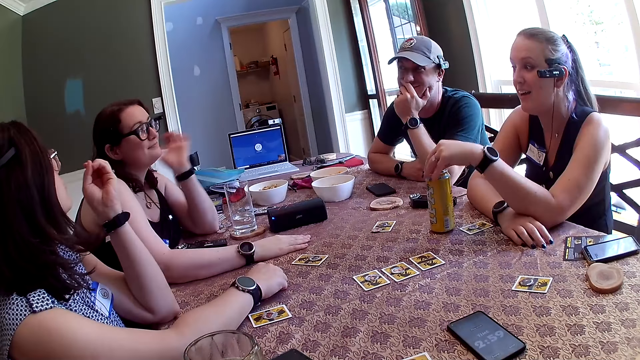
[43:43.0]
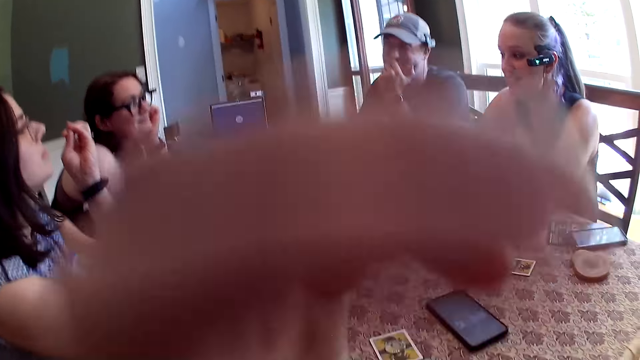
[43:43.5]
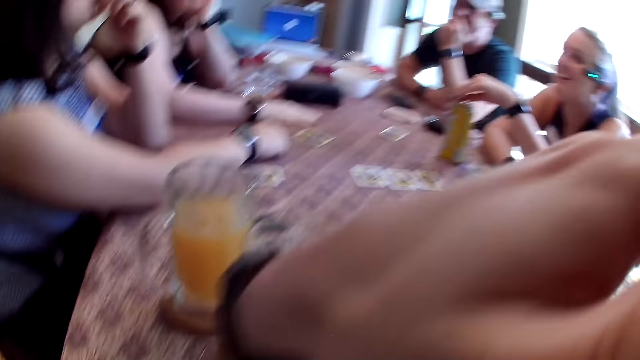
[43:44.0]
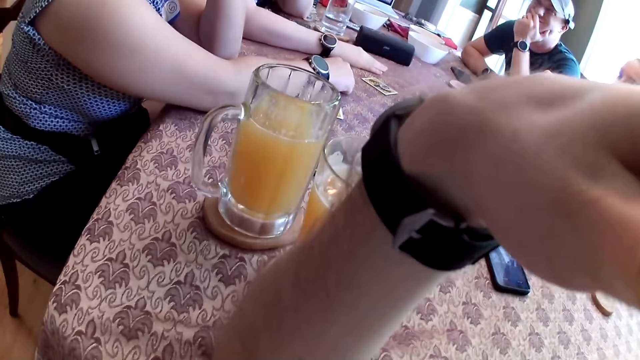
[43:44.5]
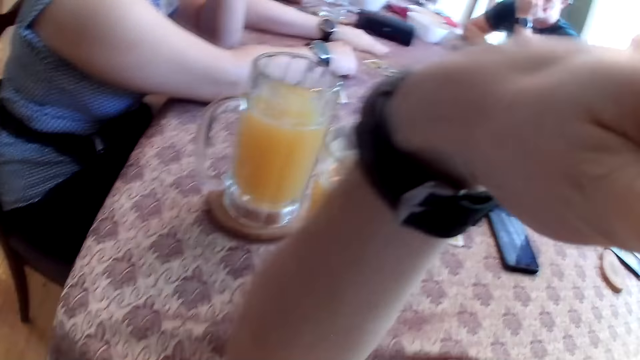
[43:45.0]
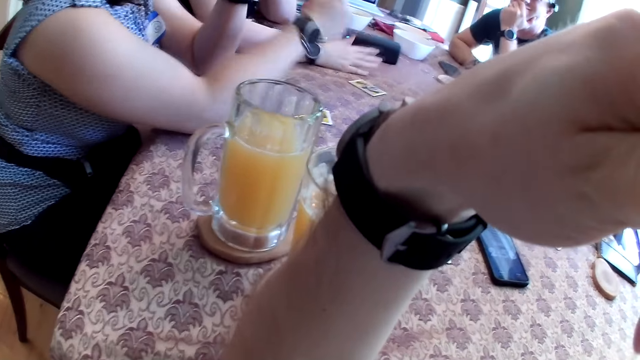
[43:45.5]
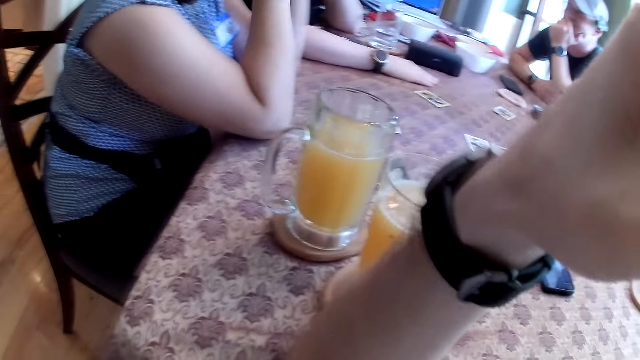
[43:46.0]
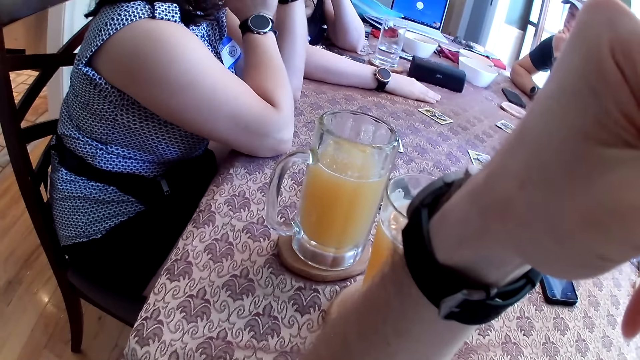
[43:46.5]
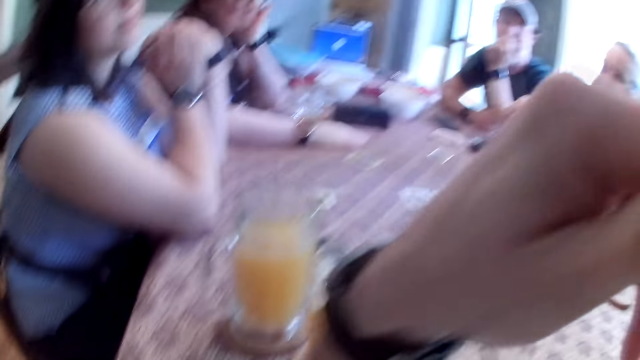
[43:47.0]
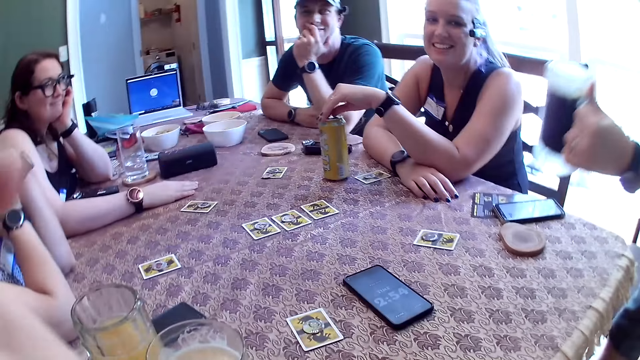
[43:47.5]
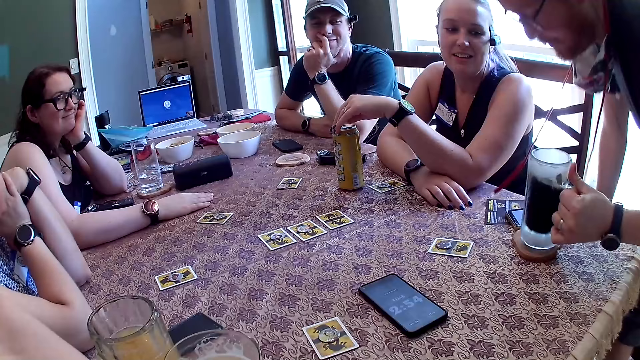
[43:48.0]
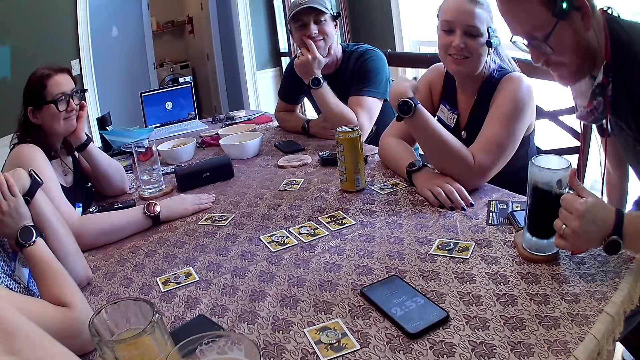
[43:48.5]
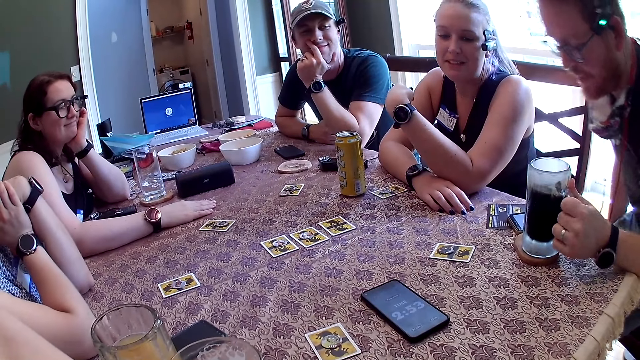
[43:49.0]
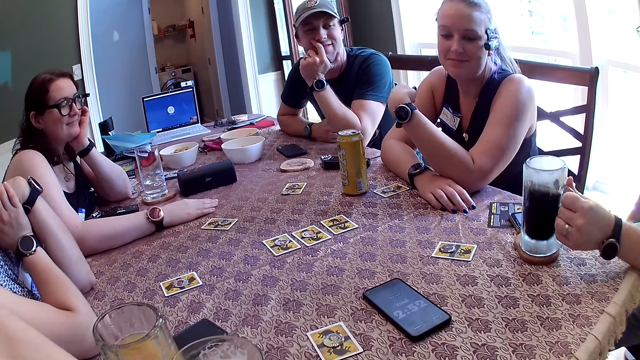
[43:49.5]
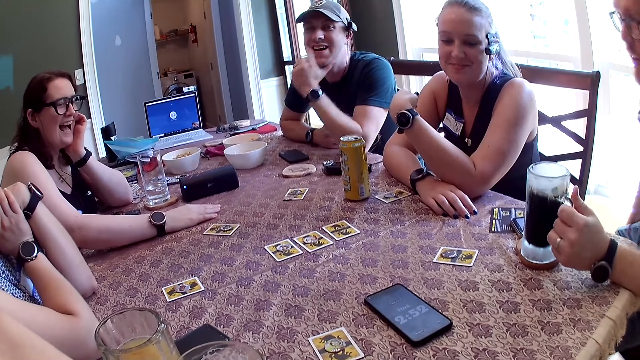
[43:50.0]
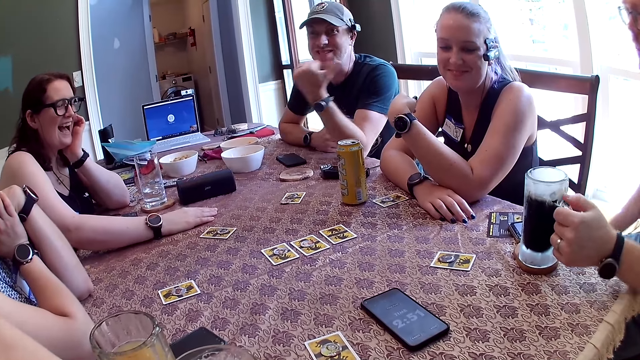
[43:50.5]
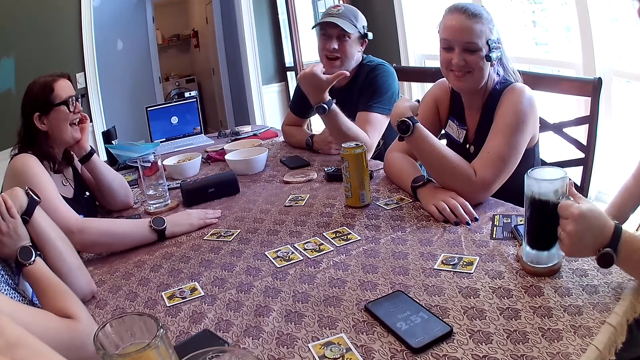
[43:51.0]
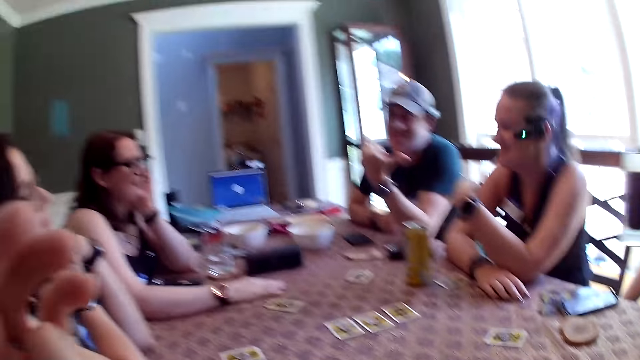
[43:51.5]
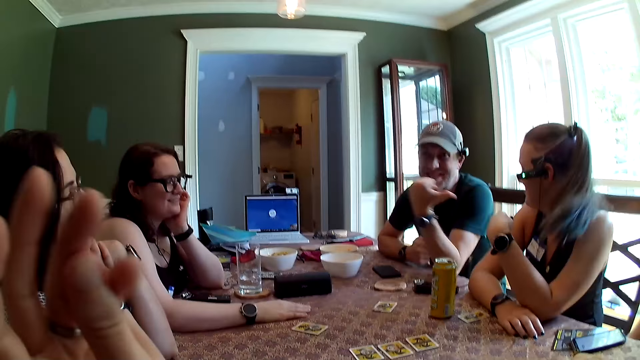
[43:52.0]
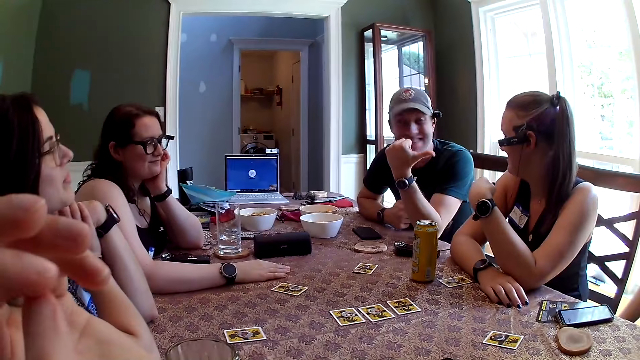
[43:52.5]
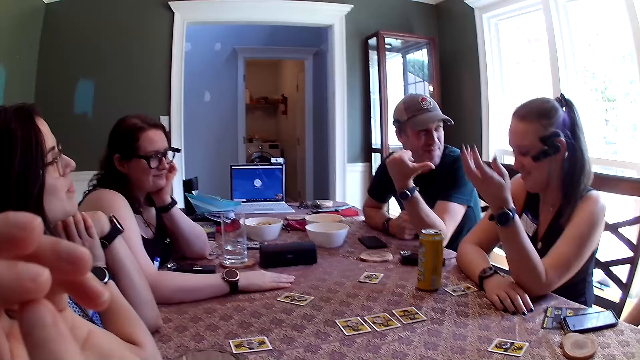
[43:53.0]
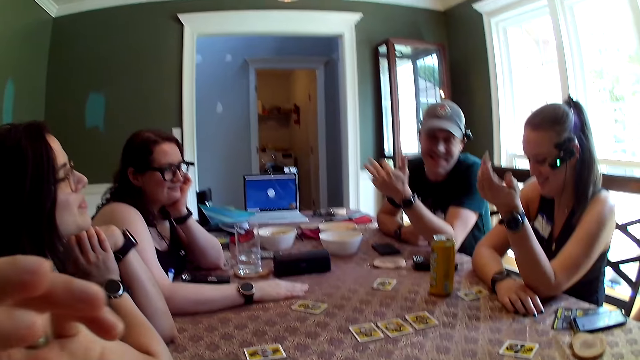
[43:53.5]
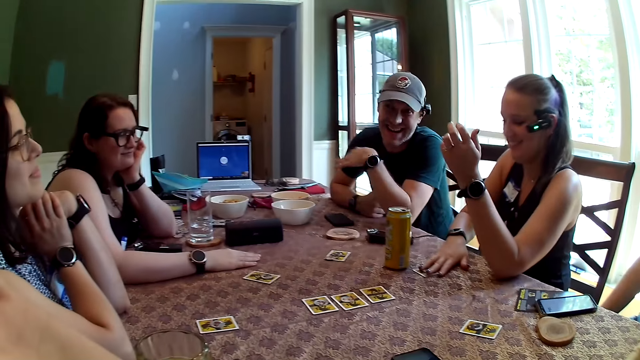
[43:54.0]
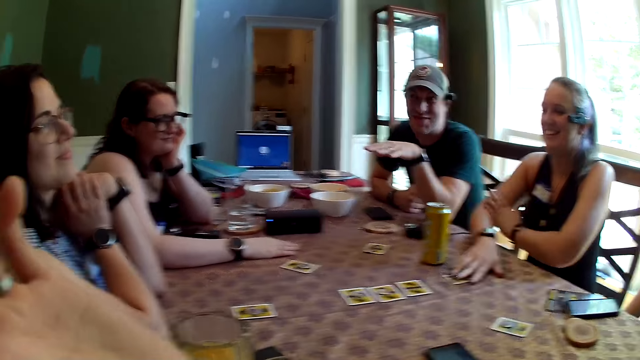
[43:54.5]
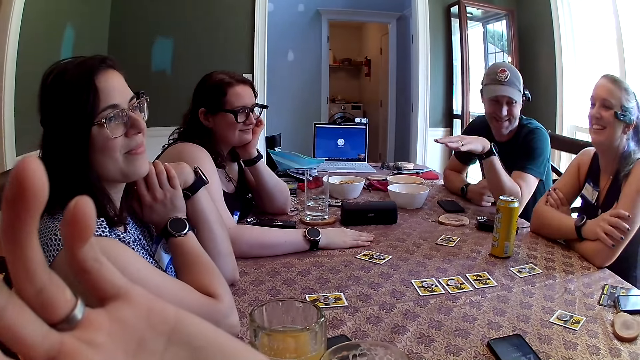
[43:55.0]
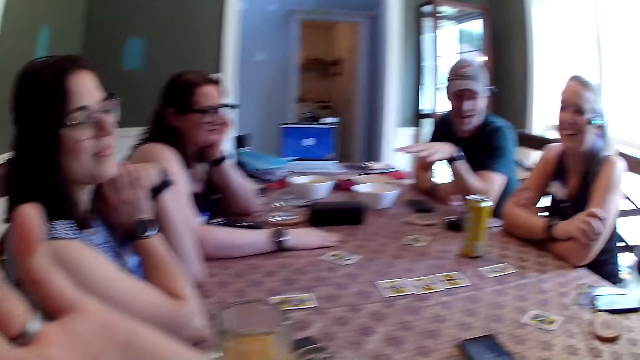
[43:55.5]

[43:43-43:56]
The camera wearer touches something. A man drops a glass of beer on a coaster on the table with his left hand, holds the glass of beer on the coaster on the table with his left hand, and sits on the chair. Another man removes his left hand from his face and points to a woman with his left hand. The first man picks up the glass of beer from the coaster on the table with his left hand. The camera wearer plays with his hands. The woman shifts the card on the table with her right hand.

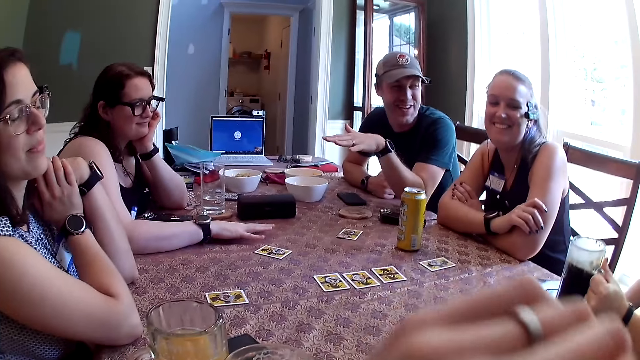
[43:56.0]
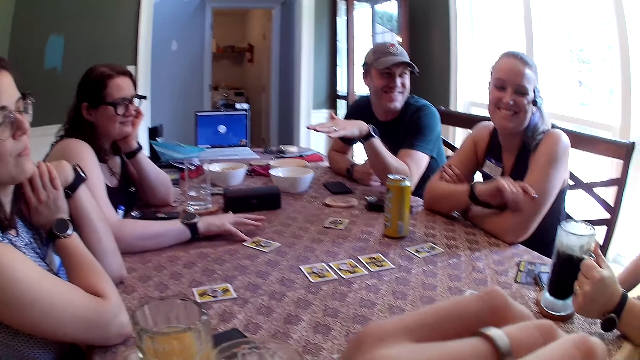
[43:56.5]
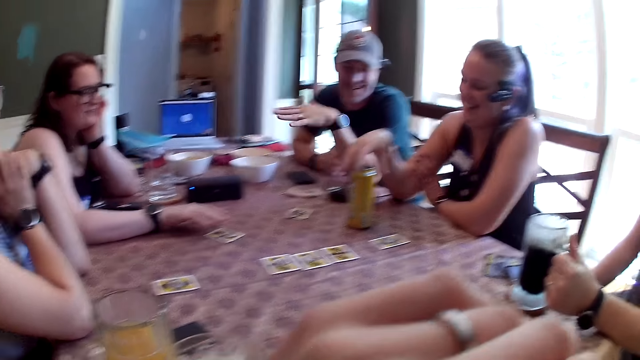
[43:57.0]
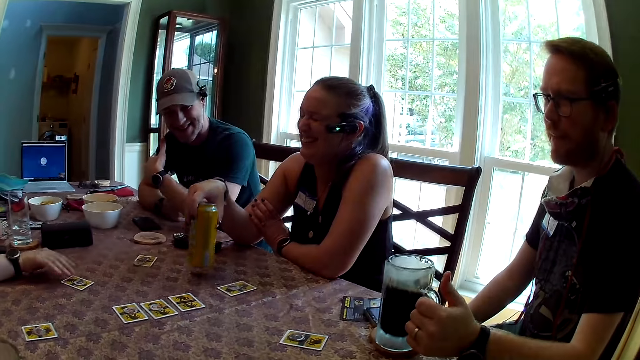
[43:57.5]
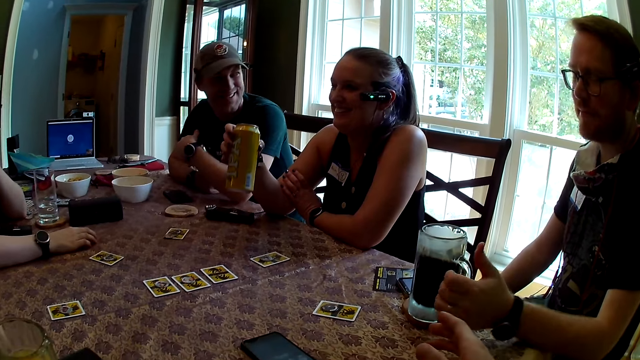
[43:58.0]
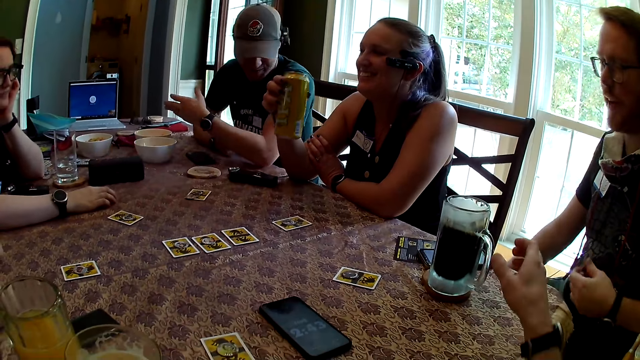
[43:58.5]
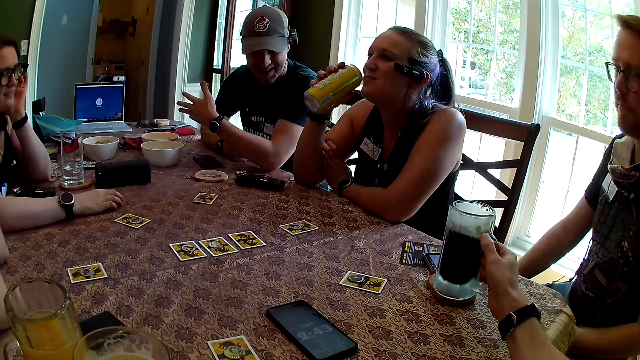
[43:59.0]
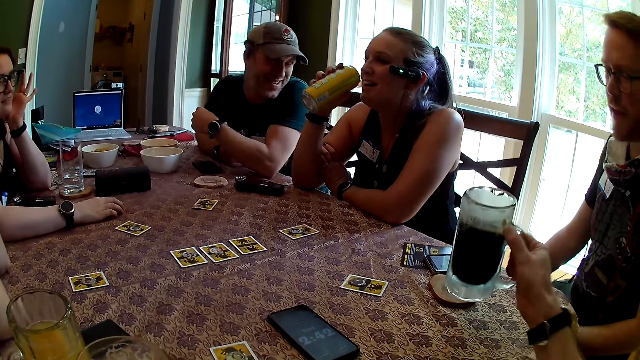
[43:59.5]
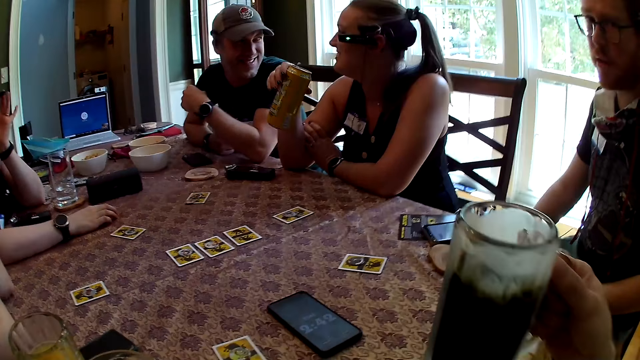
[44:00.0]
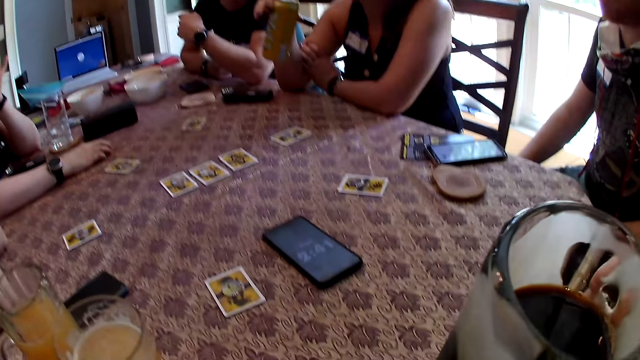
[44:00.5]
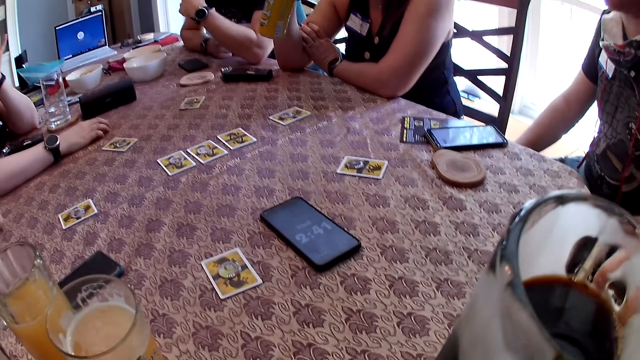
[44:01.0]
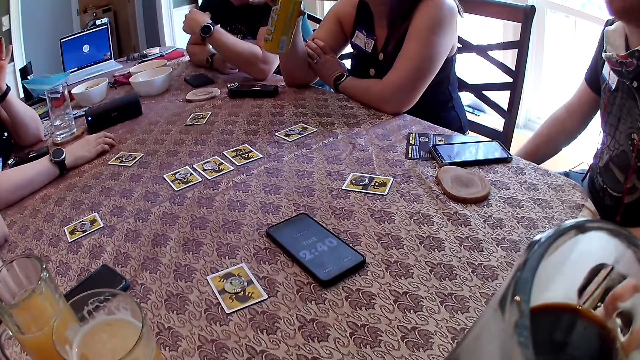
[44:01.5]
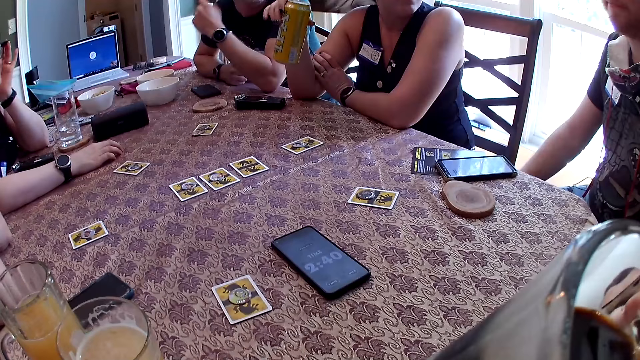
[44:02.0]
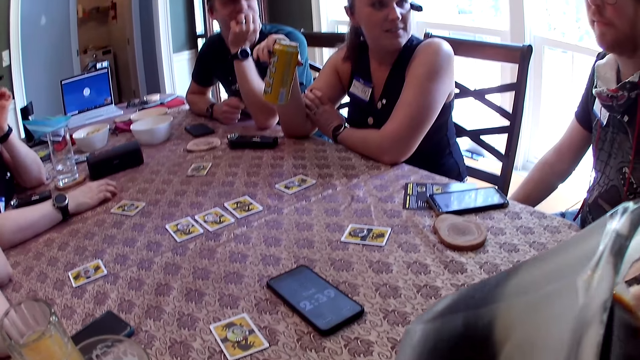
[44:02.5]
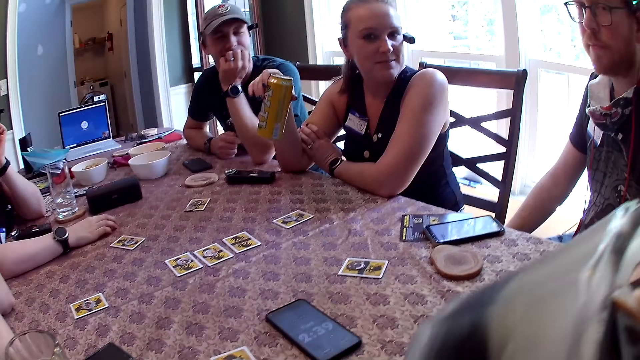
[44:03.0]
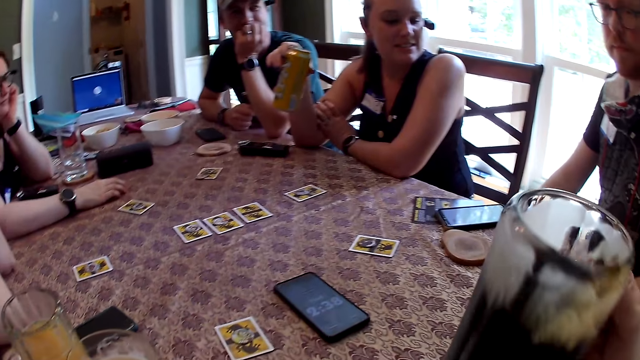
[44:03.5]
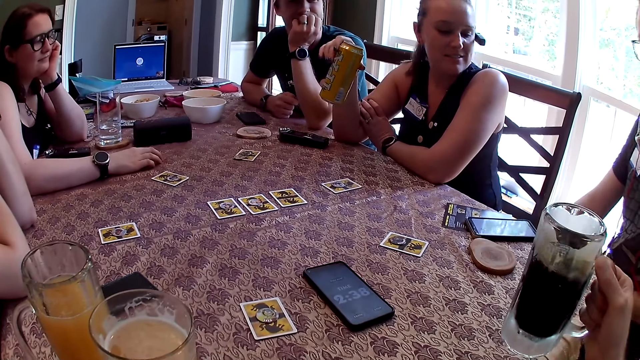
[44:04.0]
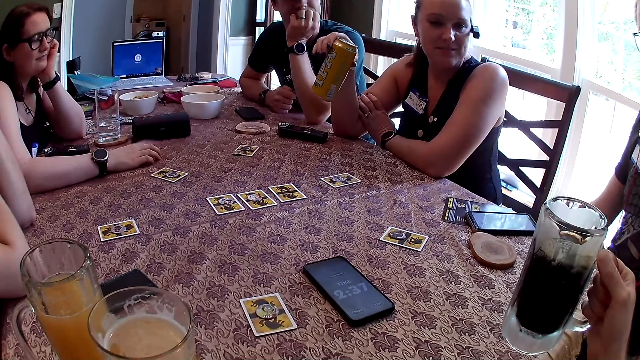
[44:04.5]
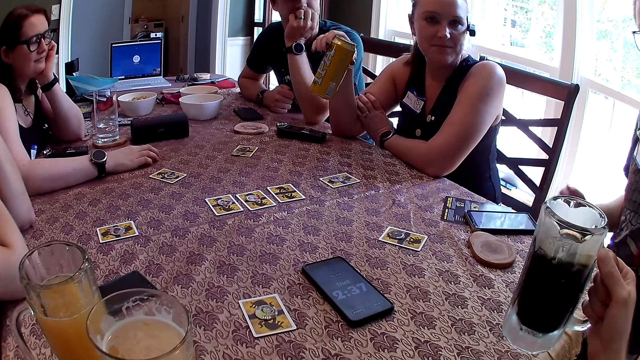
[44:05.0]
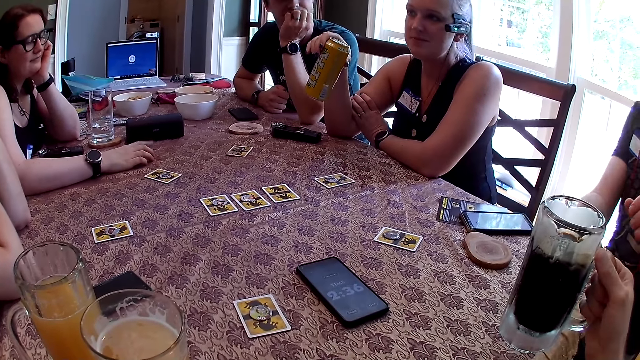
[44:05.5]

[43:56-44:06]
The man drops the glass of beer on the coaster on the table with his left hand and holds the glass of beer on the coaster on the table with his left hand. The woman picks the can of beer from the table with her right hand and holds the can of beer in her right hand. The camera wearer picks the glass of beer from the coaster on the table with his right hand. He drinks beer from the glass of beer in his right hand. He holds the glass of beer with his right hand.
